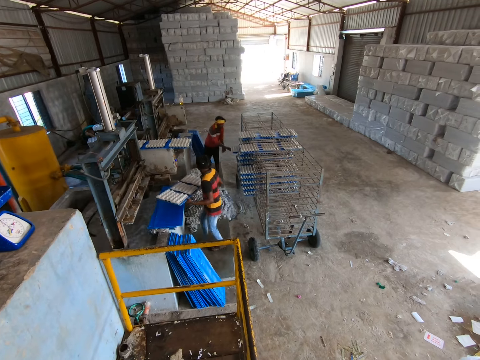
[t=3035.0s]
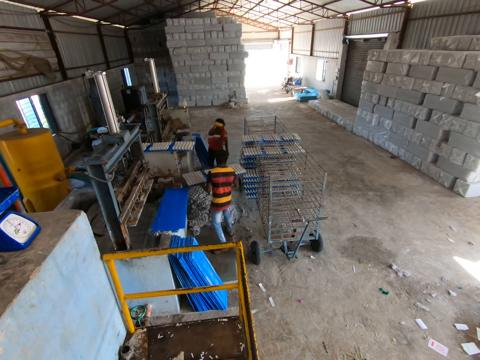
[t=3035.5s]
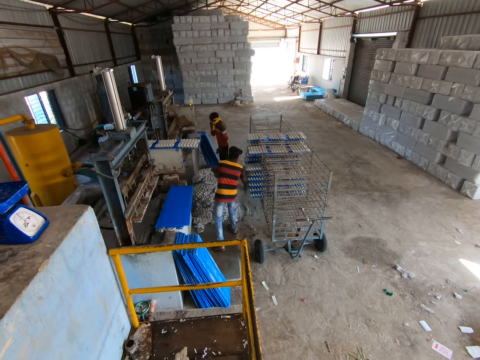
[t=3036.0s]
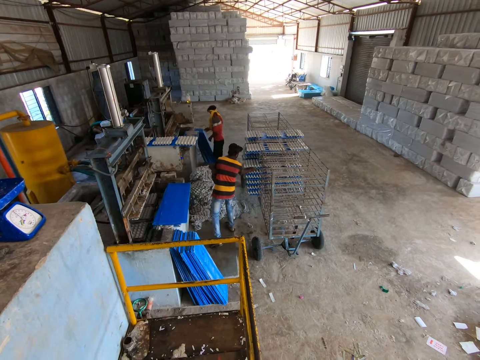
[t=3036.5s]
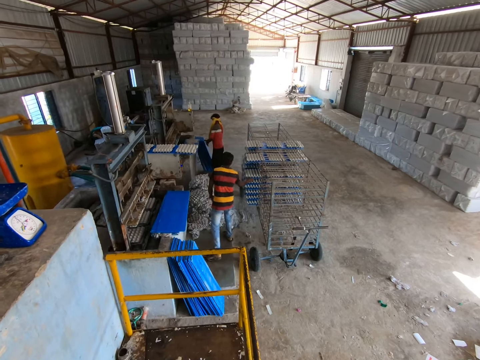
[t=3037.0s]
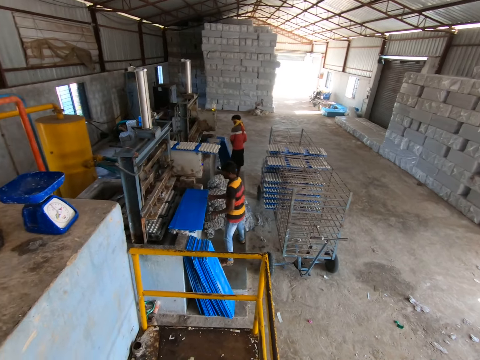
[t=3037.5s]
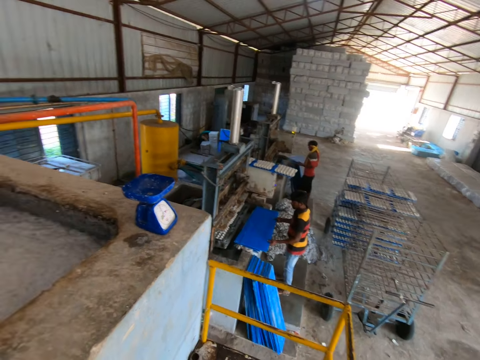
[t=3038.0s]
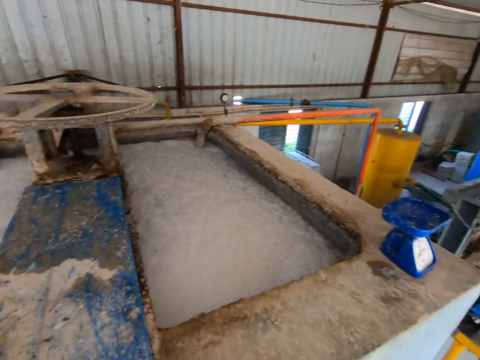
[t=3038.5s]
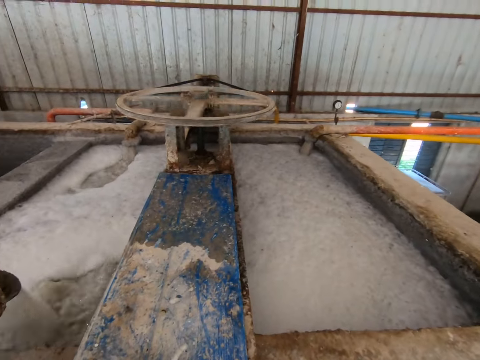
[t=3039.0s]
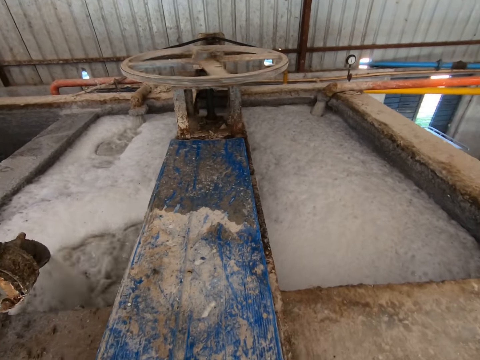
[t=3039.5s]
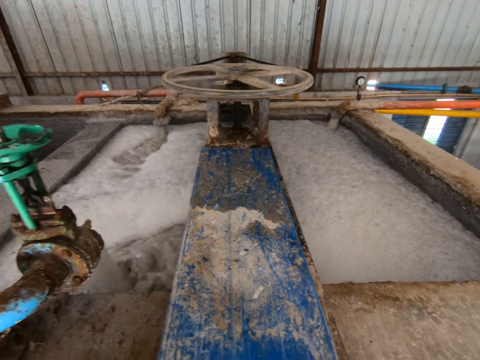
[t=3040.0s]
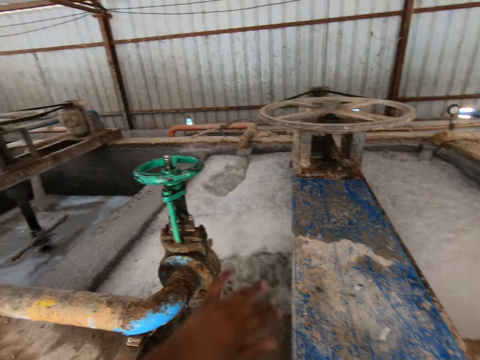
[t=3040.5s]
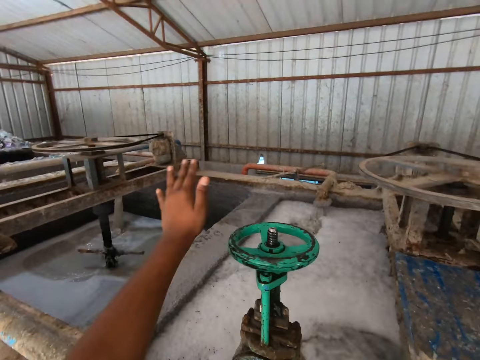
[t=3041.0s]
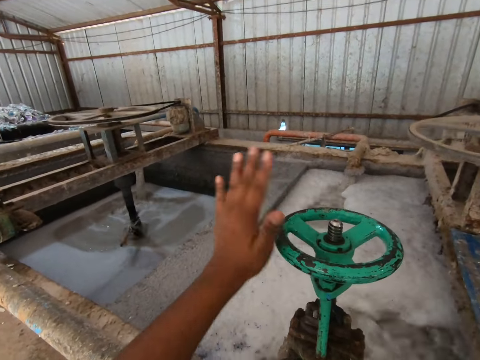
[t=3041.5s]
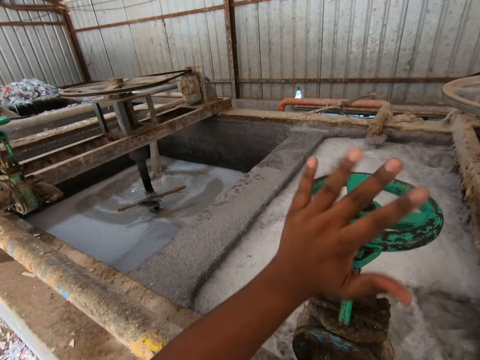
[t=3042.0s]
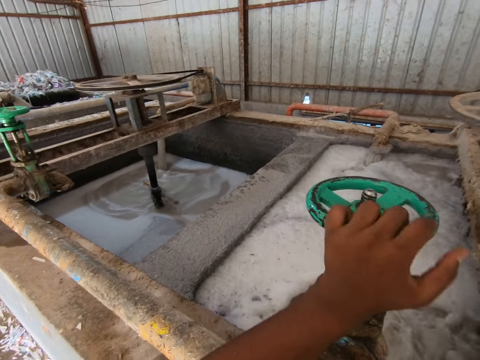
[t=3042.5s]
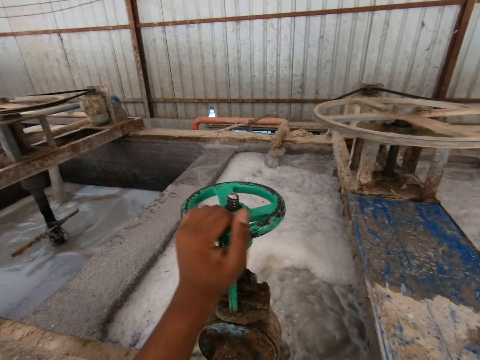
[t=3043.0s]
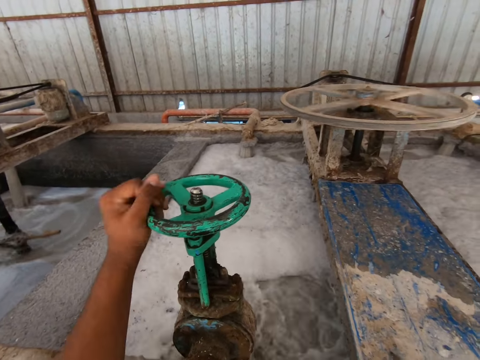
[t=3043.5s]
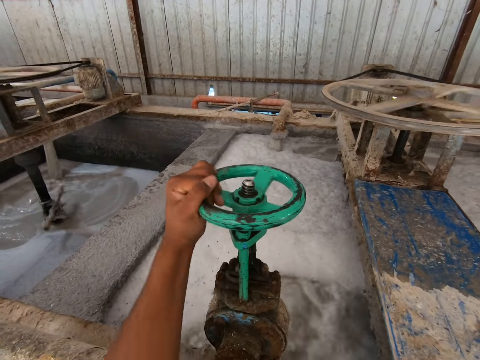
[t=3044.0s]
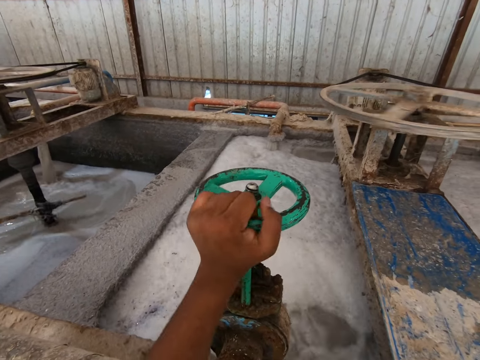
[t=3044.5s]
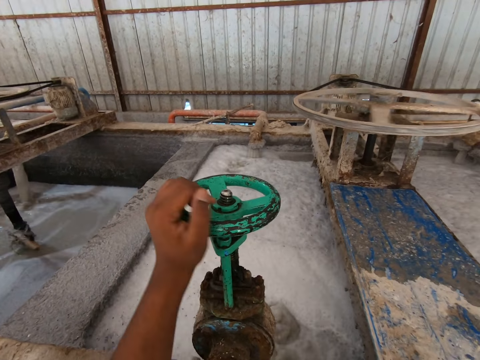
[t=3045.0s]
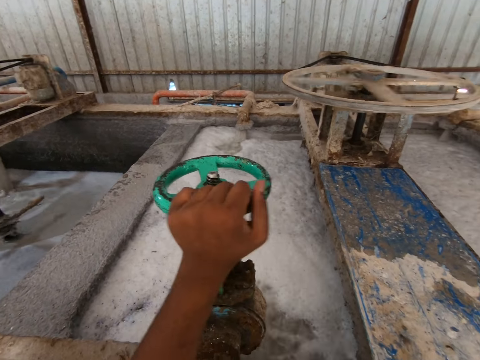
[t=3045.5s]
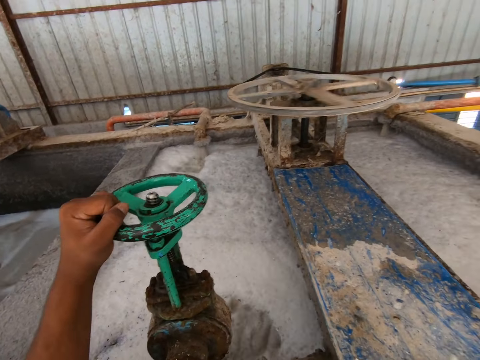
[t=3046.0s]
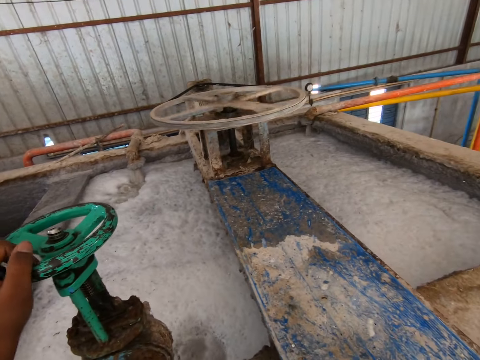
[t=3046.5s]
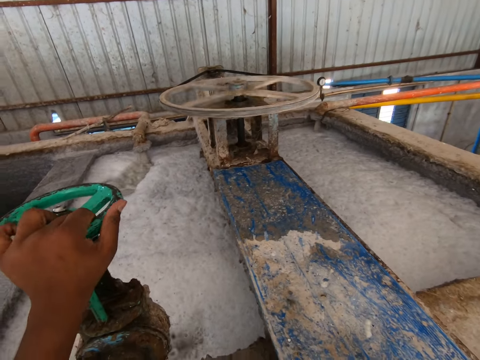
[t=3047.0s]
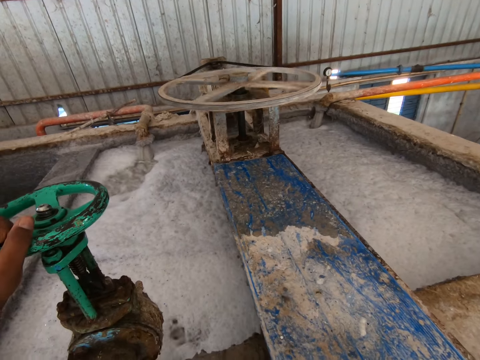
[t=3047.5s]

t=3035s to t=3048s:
A man puts a board with the egg crates in the shelf with both hands. He puts the board in the egg crate making machine with both hands. The camera wearer spins an industry solution tap handle. They turn on the egg crate making plant.

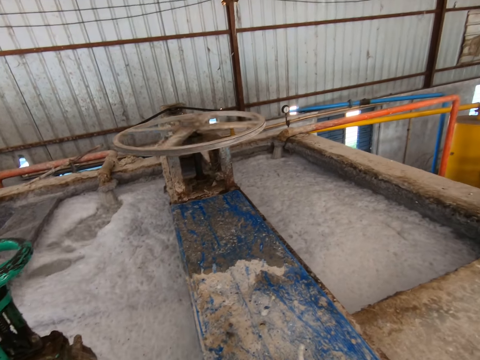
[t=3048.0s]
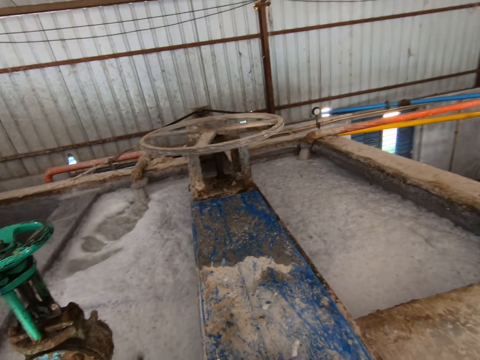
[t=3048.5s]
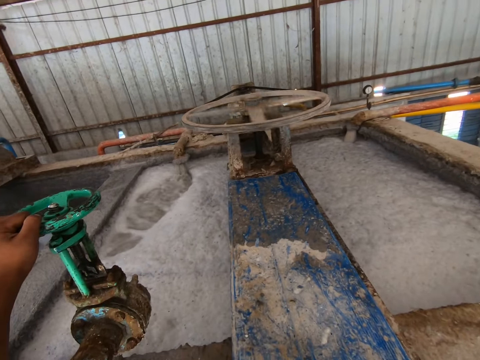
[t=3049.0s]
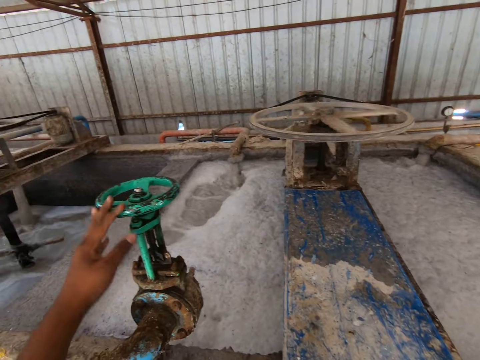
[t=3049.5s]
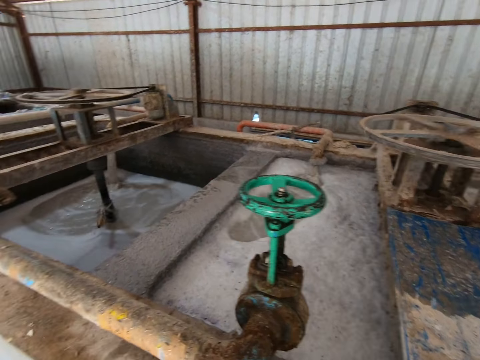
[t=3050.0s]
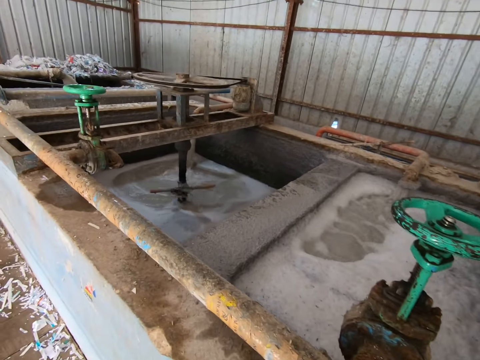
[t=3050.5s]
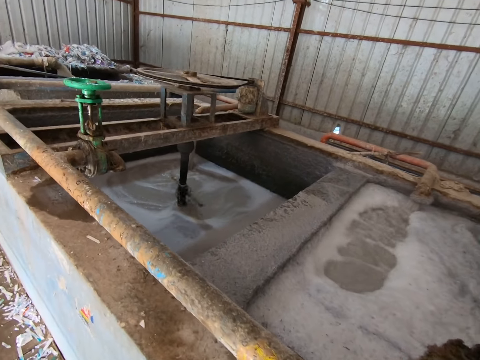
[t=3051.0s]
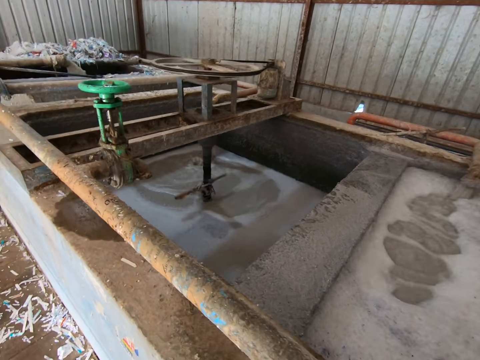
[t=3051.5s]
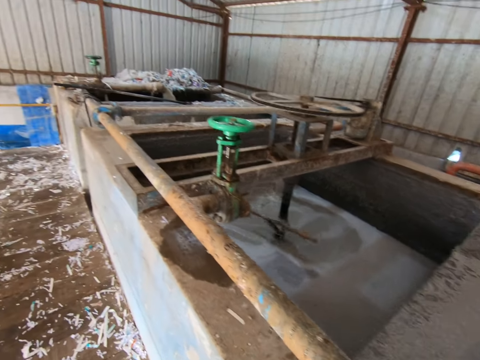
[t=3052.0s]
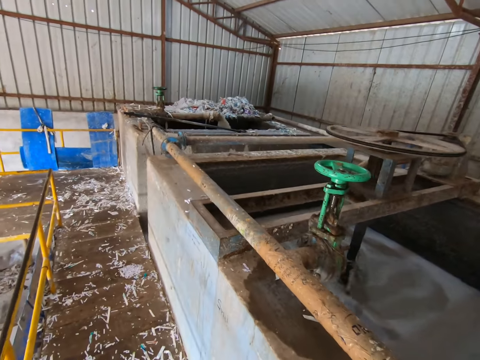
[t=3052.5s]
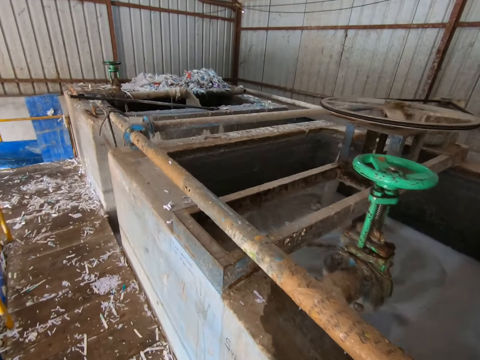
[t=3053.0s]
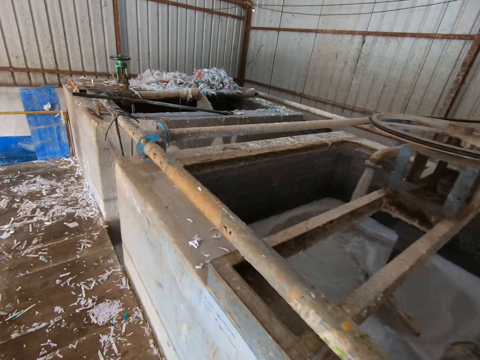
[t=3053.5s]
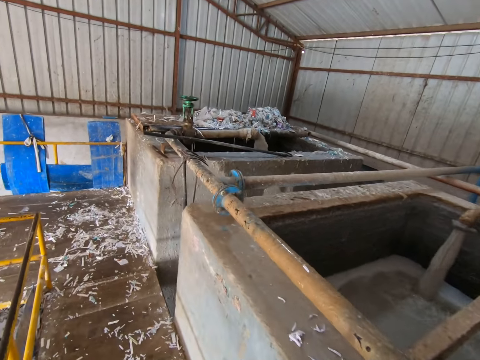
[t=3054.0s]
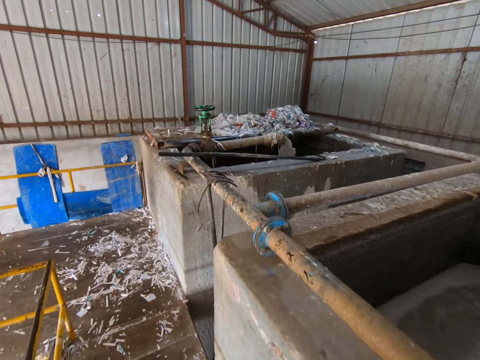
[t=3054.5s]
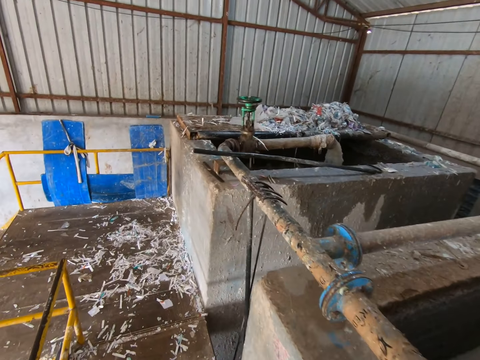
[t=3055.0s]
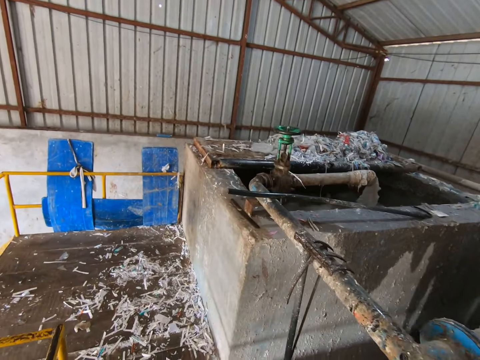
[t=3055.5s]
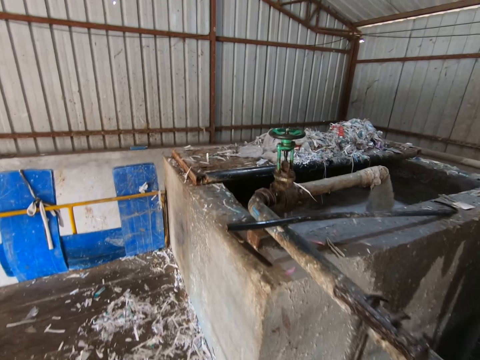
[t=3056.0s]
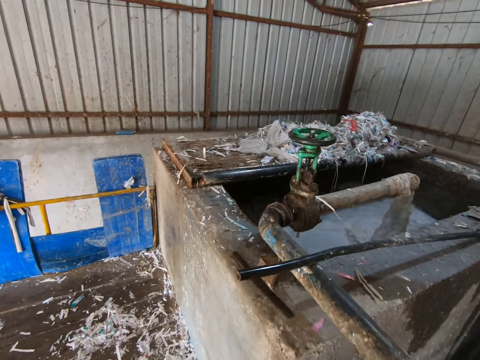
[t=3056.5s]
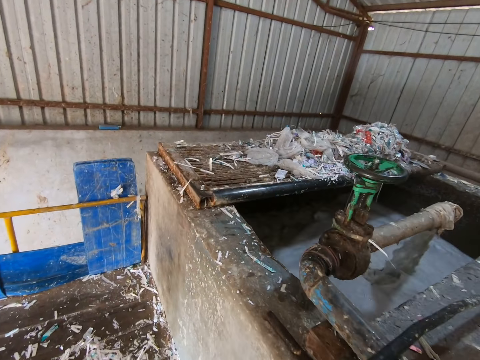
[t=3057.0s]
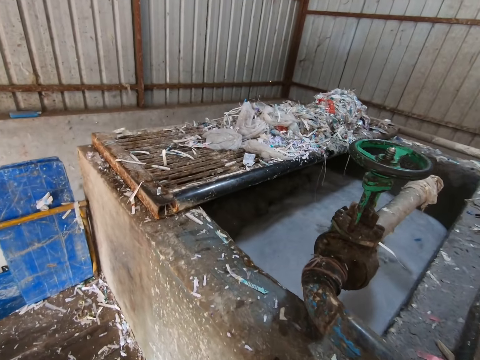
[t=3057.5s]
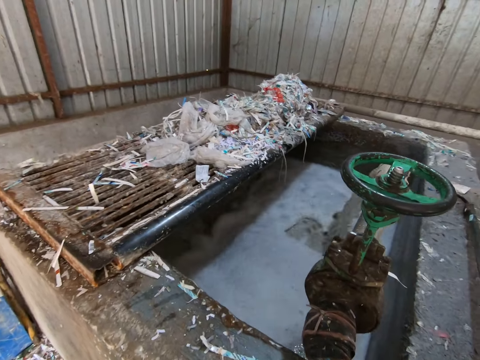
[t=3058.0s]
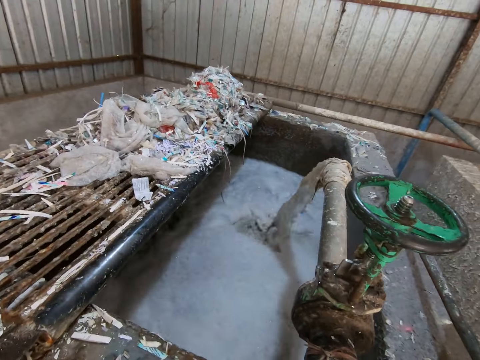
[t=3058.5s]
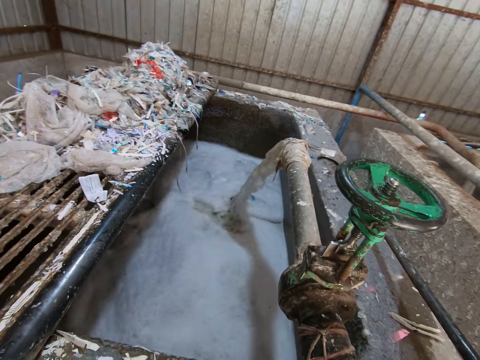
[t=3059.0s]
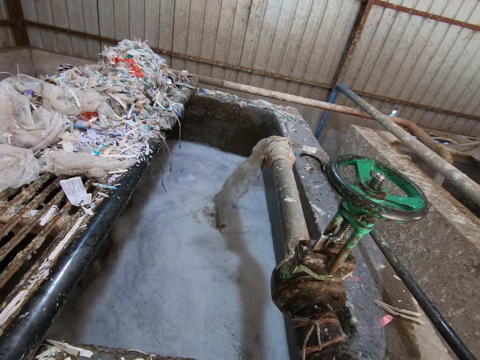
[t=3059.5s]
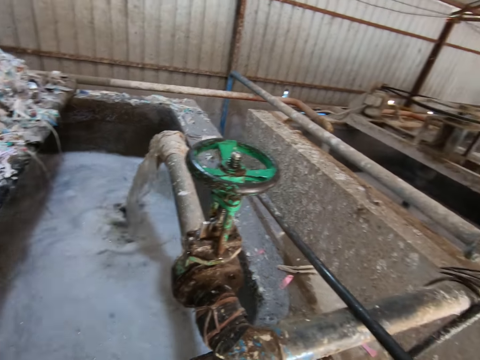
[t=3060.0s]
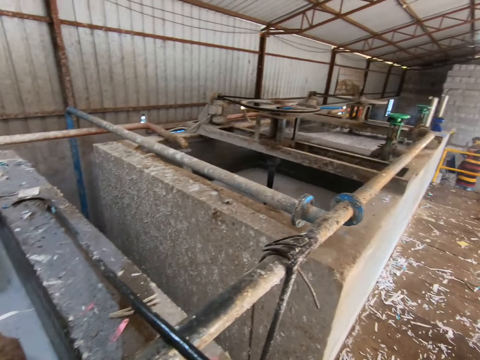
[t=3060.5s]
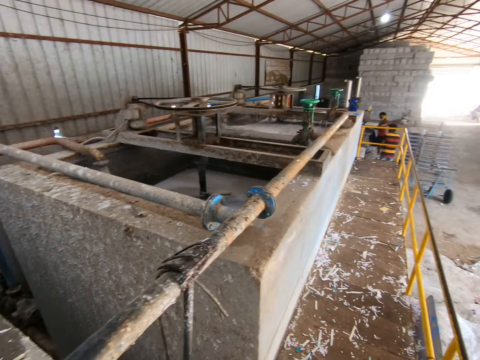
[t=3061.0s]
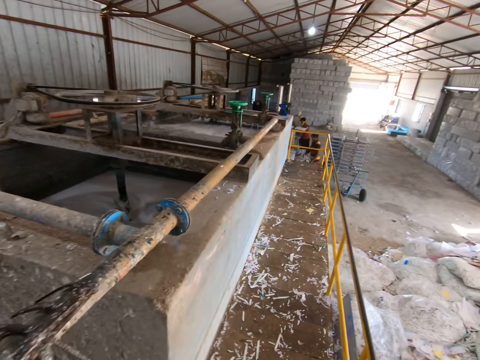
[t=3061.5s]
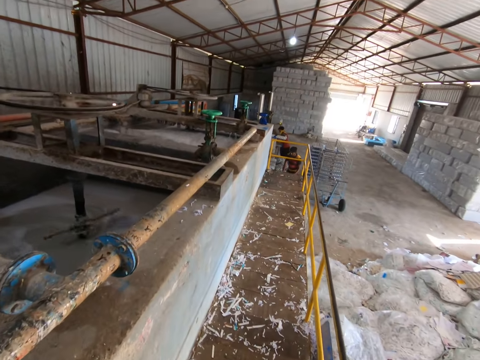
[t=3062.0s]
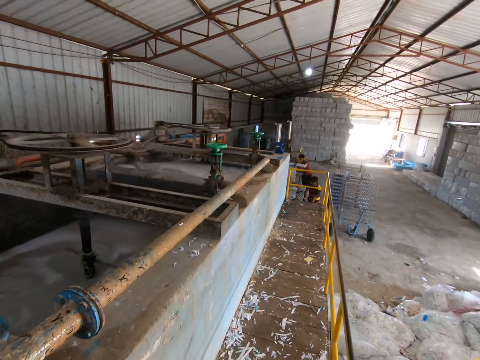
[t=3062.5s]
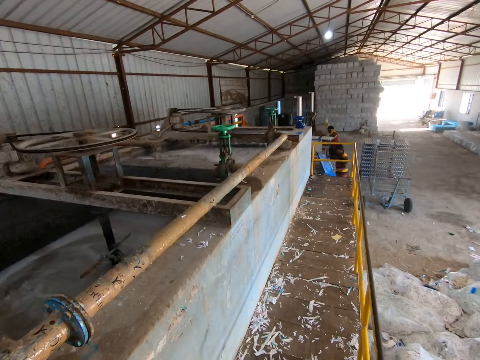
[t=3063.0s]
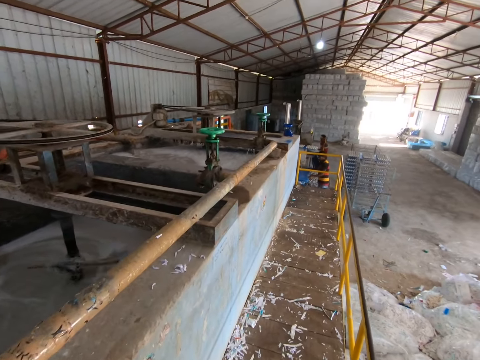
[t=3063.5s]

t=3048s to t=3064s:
The camera wearer walks around a recycle paper machine.
